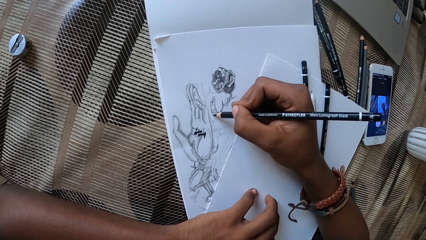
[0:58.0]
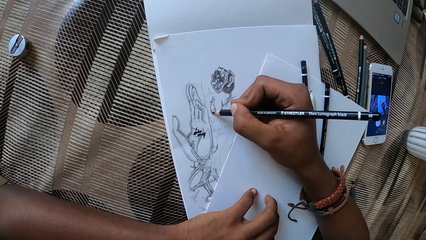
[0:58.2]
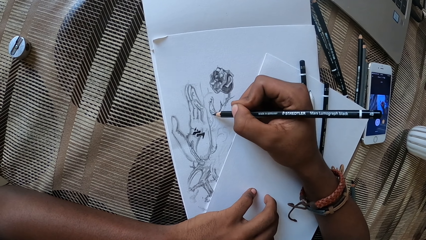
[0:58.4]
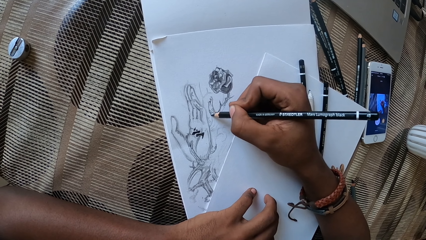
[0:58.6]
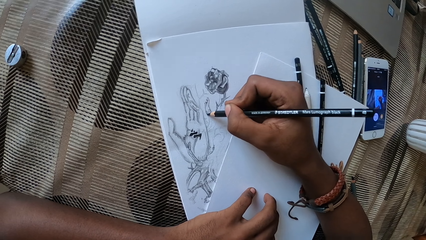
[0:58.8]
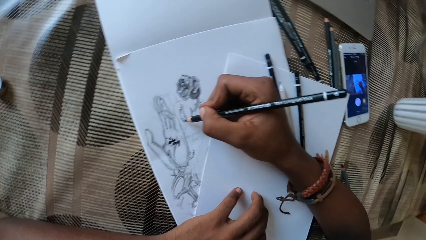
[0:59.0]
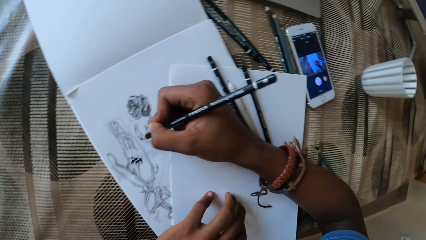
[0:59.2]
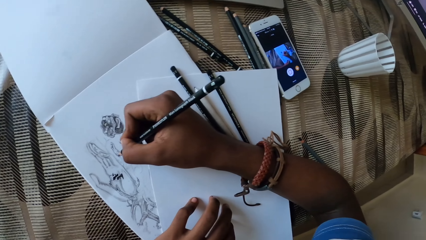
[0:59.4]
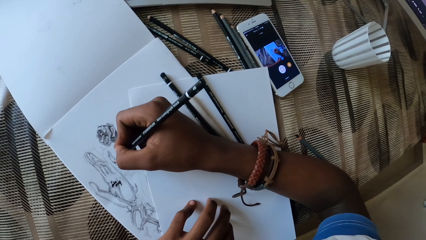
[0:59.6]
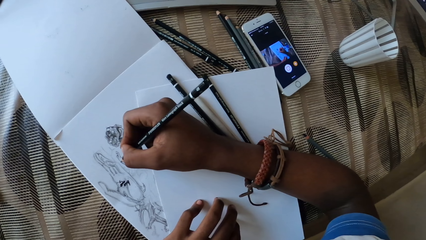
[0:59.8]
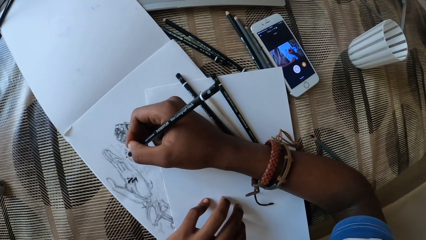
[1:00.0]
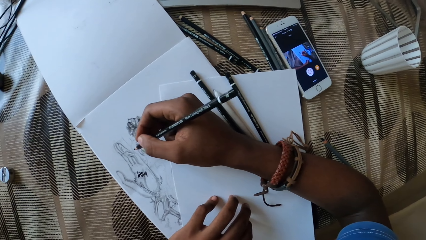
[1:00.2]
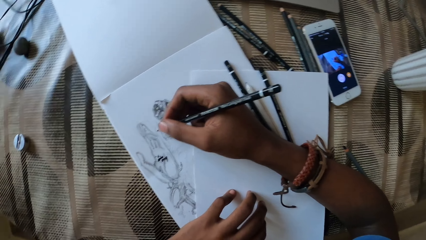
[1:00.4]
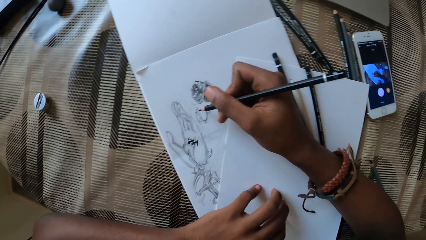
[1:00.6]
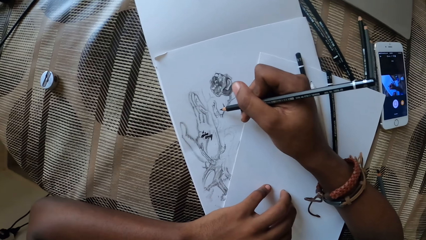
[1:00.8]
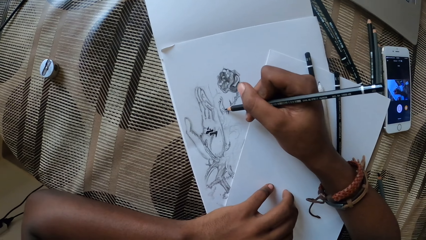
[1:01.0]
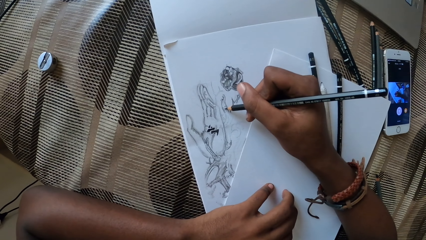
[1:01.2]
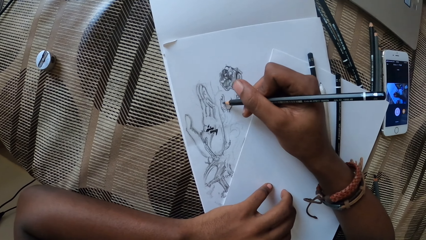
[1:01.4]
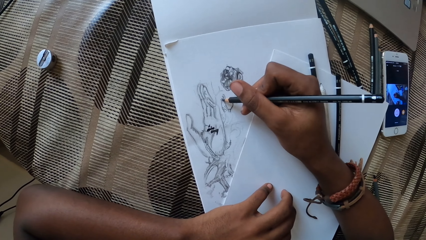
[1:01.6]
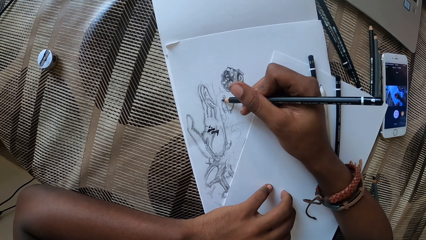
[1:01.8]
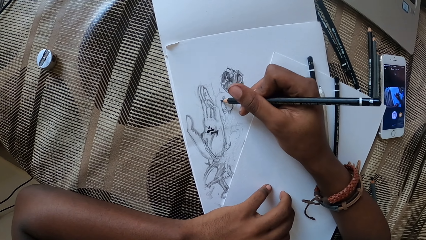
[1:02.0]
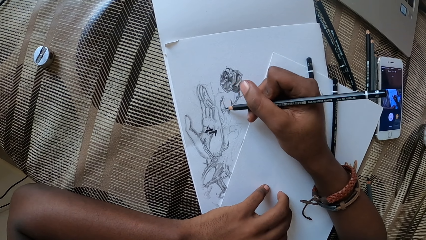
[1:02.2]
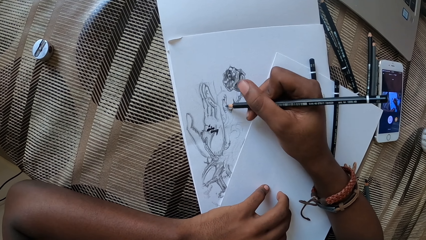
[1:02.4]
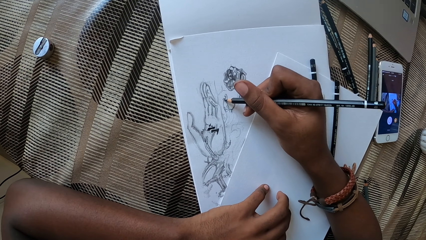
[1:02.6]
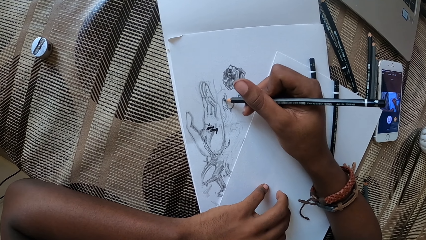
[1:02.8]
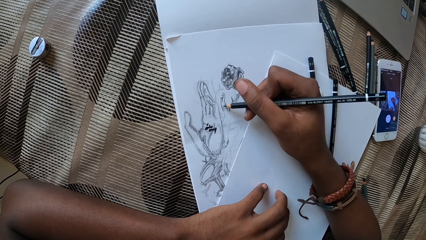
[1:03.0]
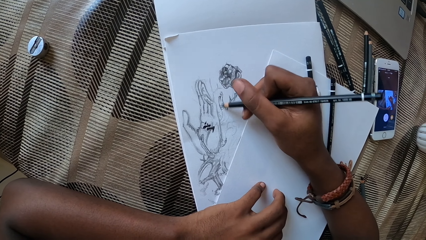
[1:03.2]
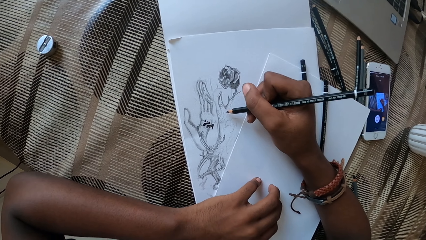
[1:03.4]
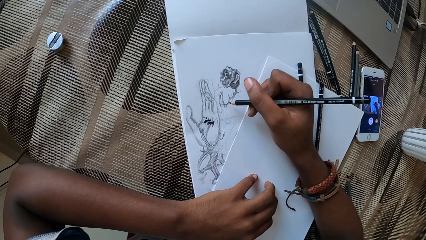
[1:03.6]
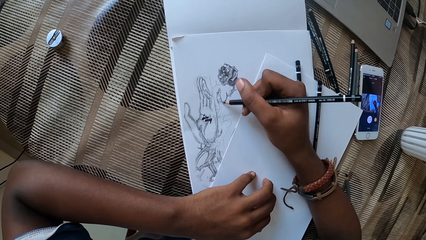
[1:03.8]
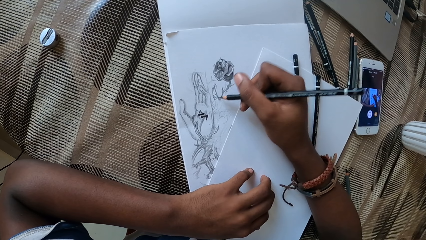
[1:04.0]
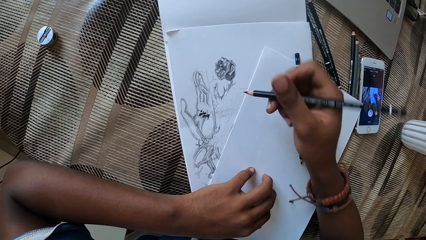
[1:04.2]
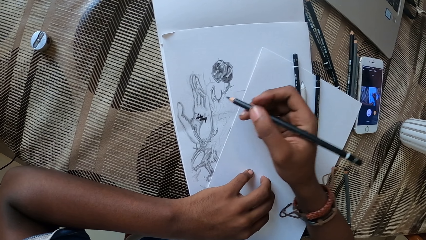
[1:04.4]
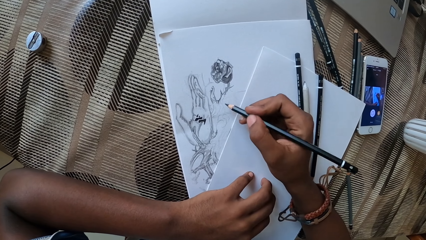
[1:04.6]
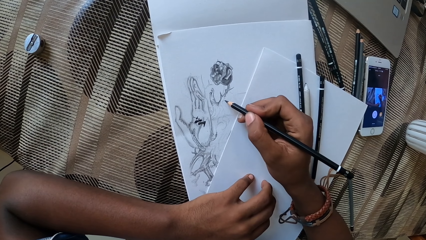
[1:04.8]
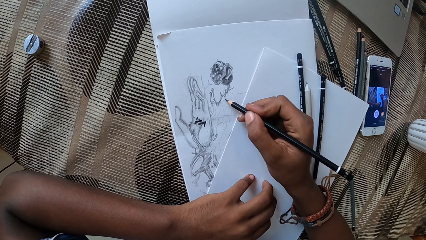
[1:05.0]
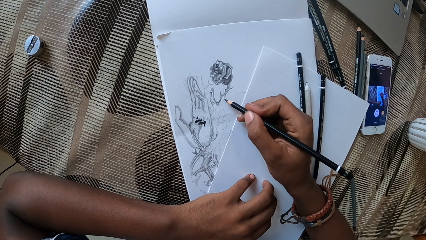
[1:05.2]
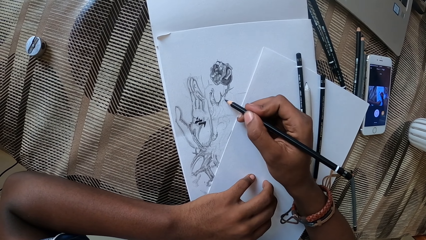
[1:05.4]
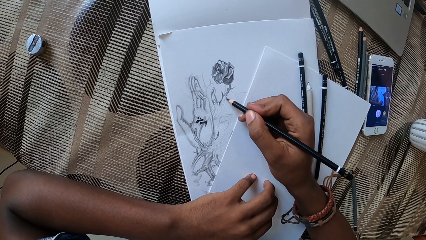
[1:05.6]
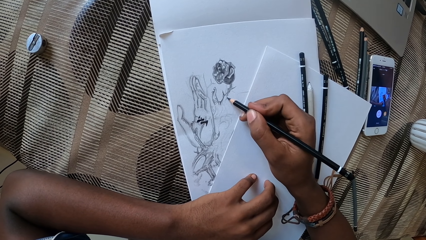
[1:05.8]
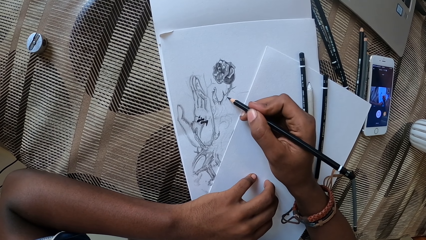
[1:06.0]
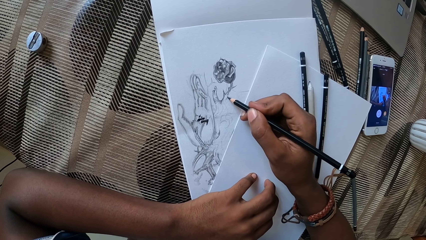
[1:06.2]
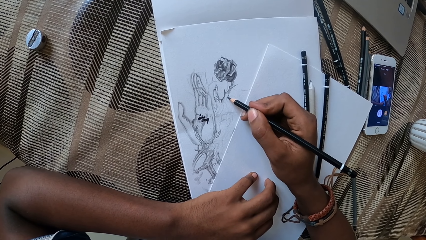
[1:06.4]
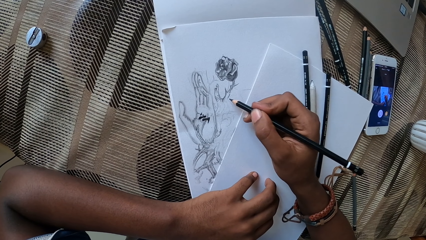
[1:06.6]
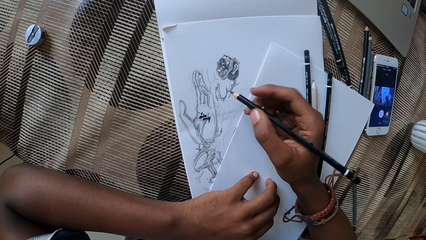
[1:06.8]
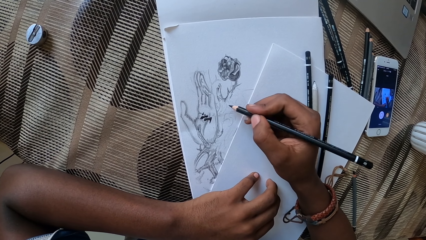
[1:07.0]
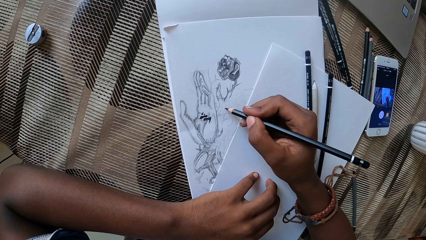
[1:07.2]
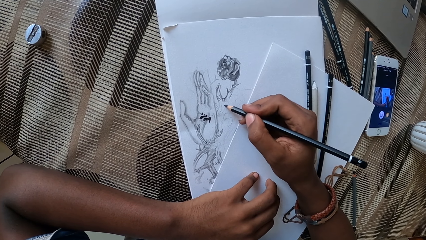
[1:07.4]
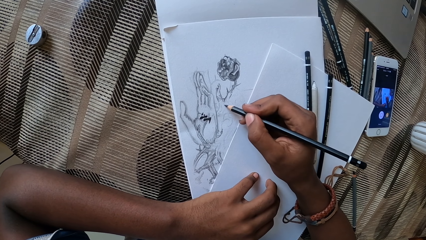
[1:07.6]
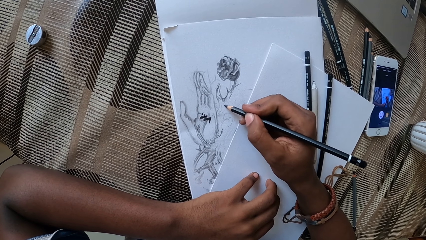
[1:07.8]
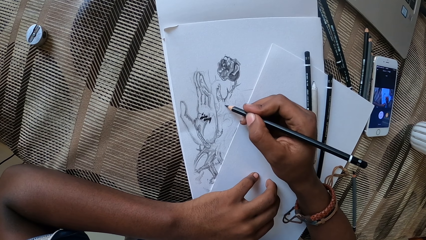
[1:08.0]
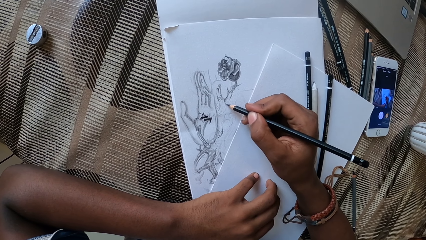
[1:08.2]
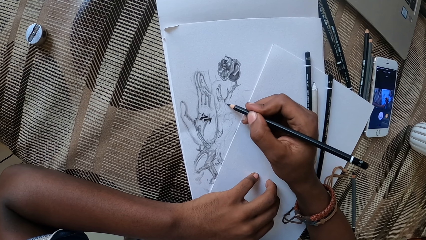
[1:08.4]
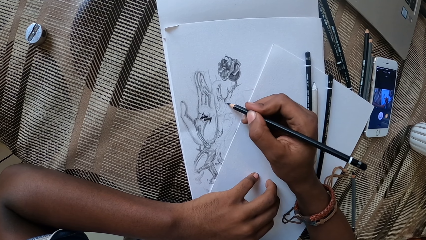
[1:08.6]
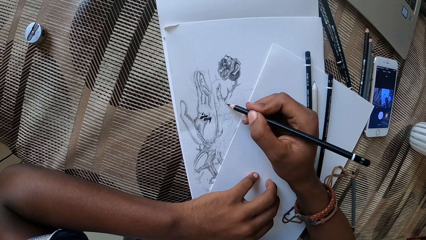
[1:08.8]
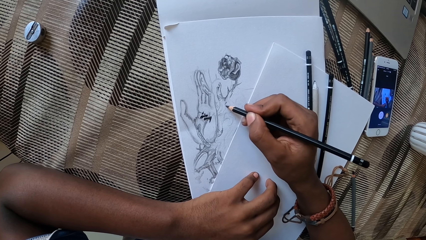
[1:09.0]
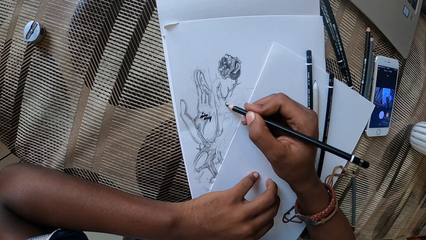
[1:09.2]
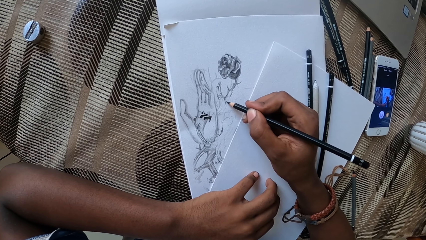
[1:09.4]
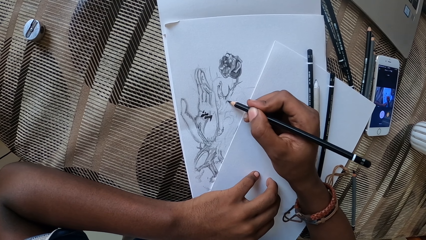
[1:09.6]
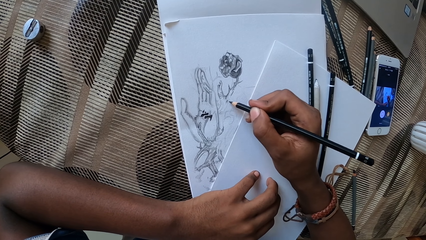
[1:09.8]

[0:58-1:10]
The camera wearer looks around. They draw on the paper.

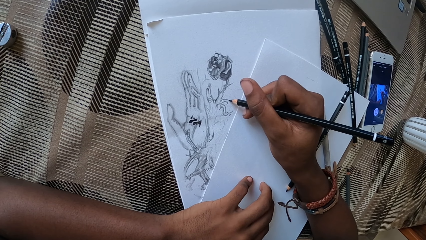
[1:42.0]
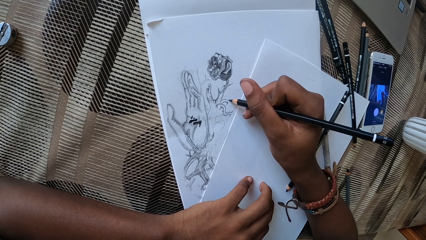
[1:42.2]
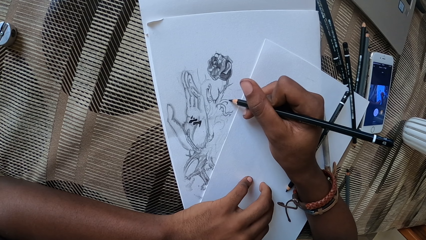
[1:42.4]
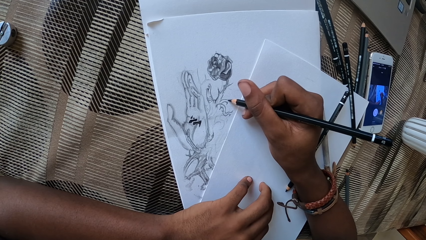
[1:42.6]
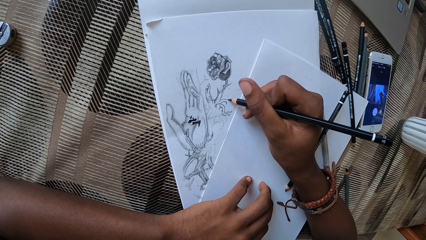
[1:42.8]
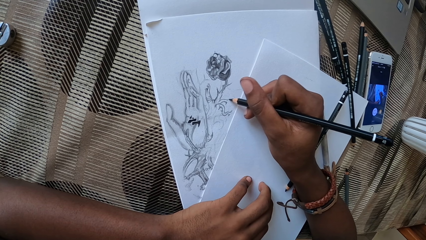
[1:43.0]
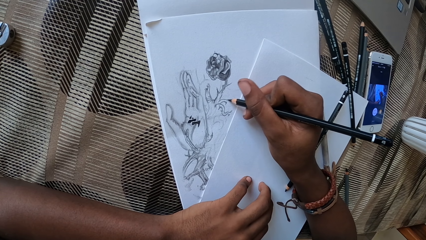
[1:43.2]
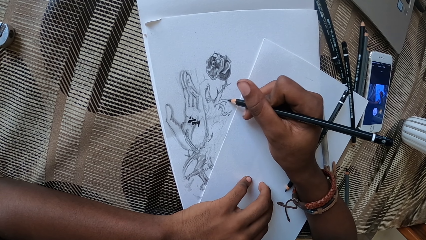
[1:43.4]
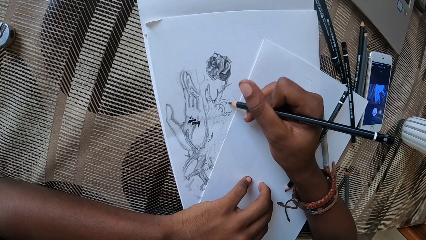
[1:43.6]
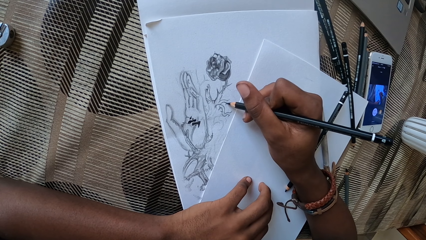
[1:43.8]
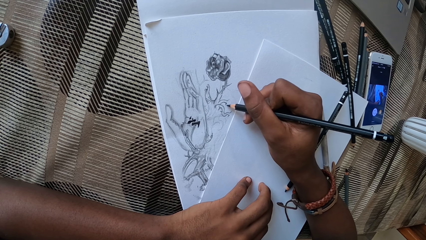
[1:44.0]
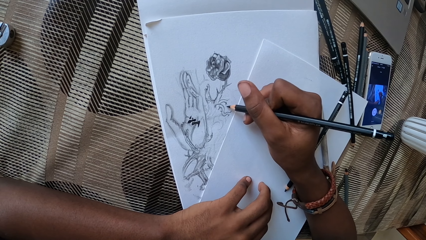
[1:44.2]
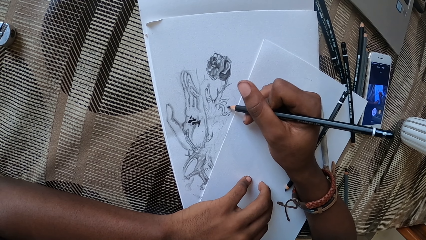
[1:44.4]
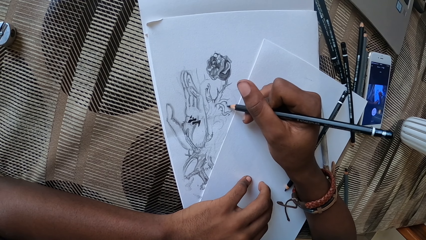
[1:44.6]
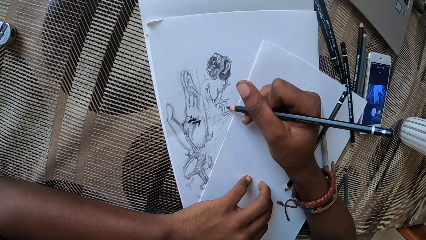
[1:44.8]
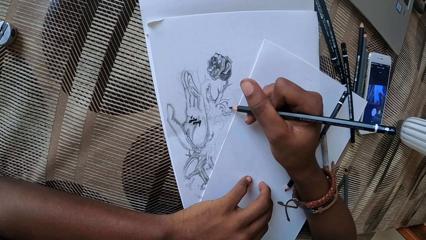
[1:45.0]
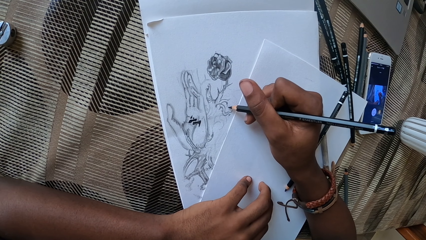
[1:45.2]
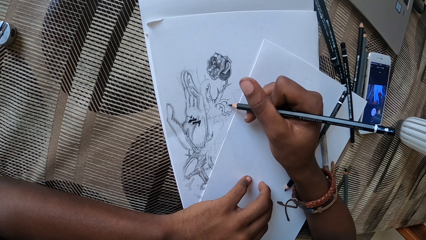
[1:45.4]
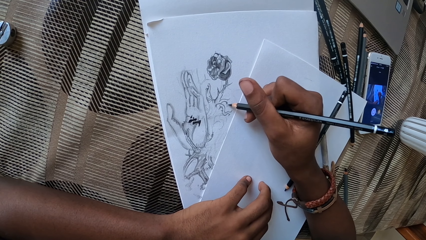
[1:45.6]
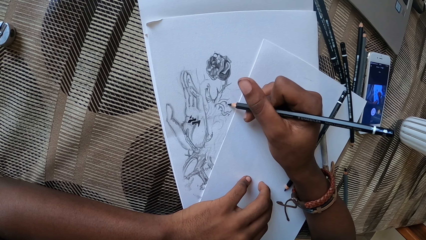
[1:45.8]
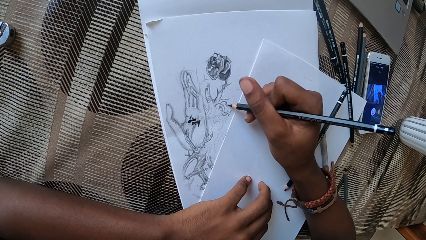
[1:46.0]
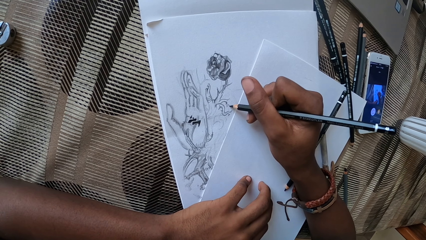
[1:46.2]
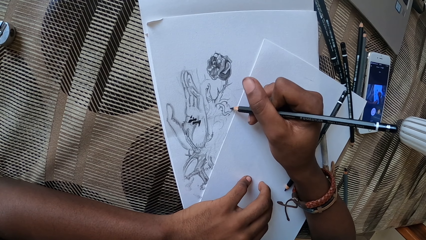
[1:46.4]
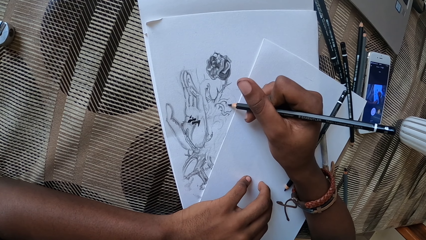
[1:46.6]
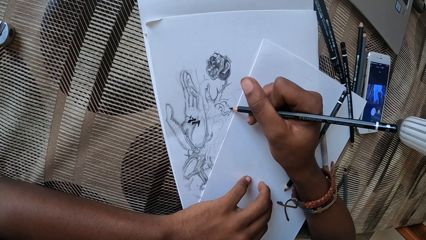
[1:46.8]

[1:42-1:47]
The camera wearer draws on the paper.
